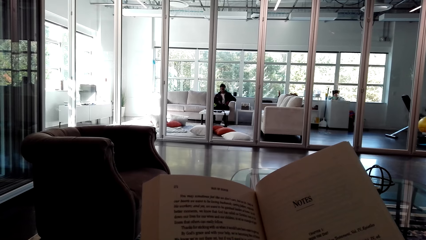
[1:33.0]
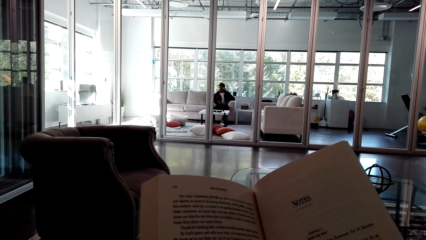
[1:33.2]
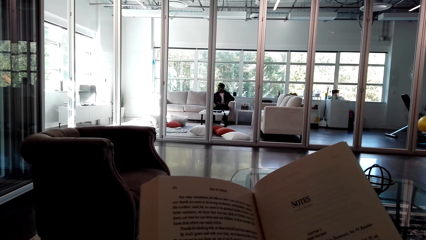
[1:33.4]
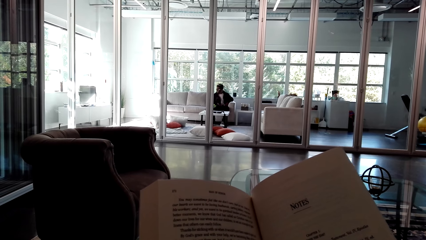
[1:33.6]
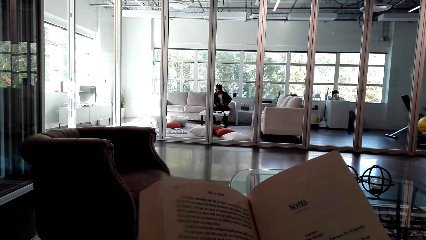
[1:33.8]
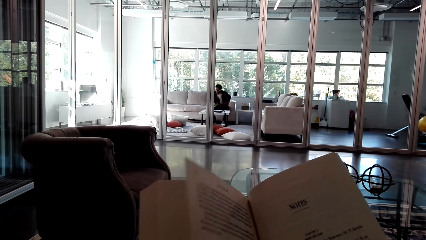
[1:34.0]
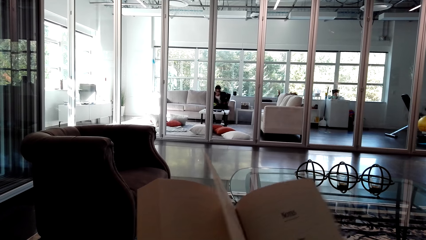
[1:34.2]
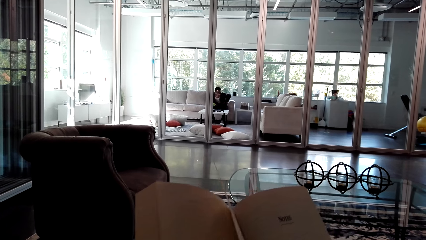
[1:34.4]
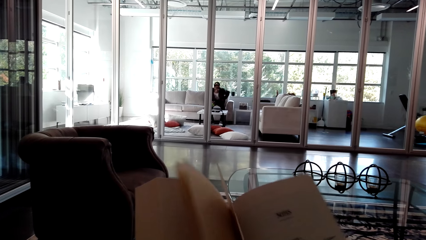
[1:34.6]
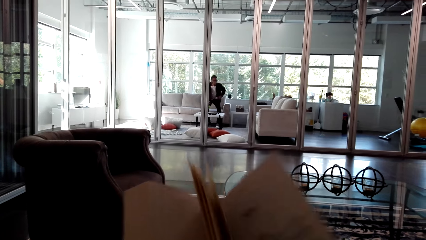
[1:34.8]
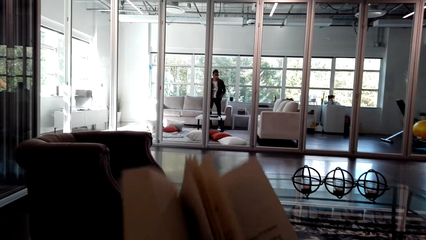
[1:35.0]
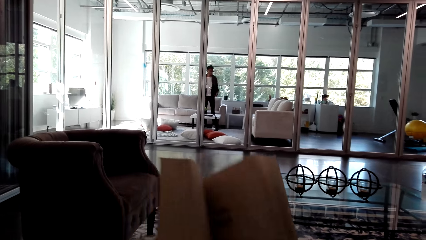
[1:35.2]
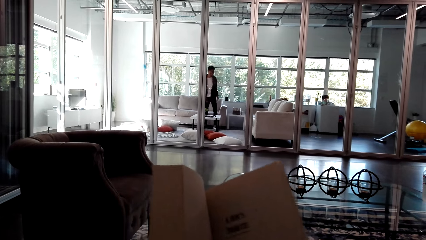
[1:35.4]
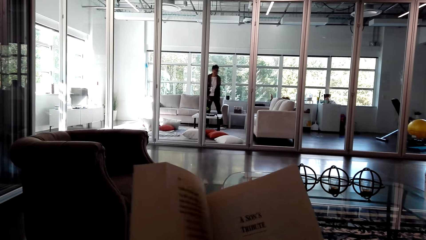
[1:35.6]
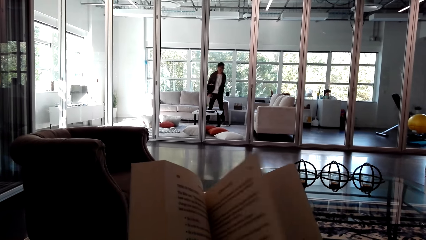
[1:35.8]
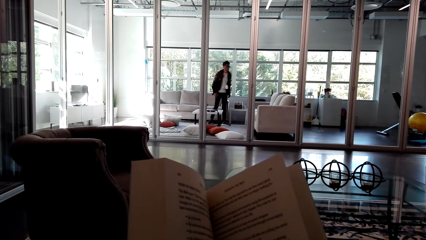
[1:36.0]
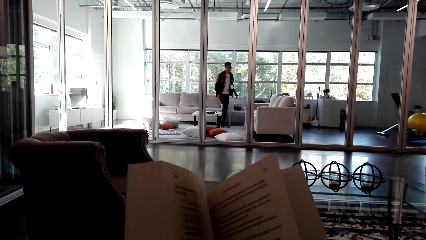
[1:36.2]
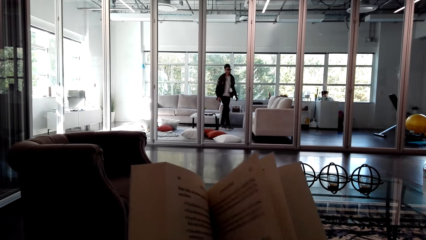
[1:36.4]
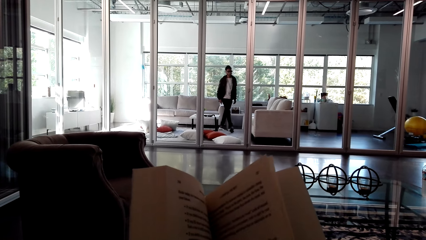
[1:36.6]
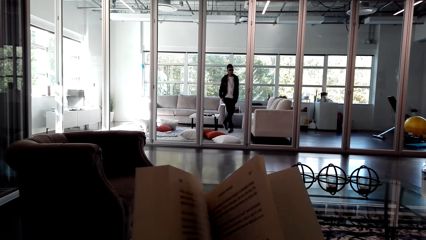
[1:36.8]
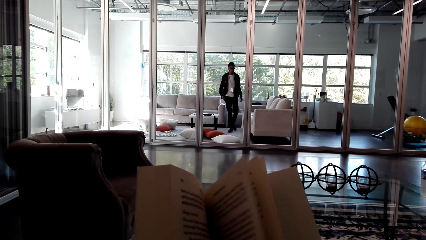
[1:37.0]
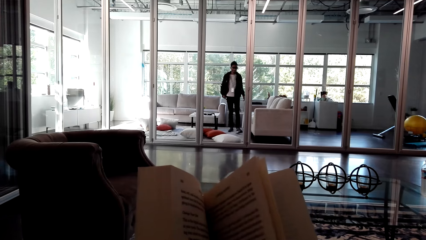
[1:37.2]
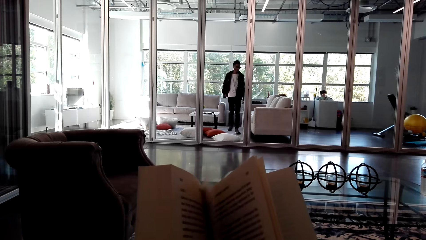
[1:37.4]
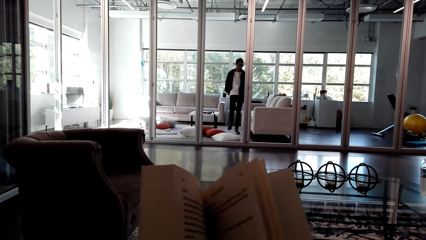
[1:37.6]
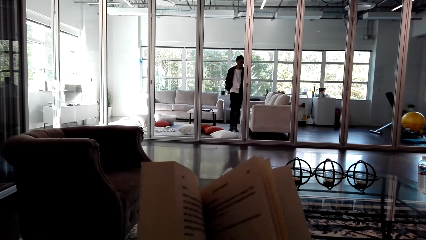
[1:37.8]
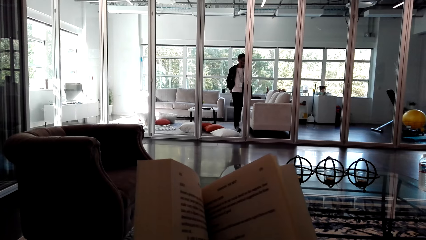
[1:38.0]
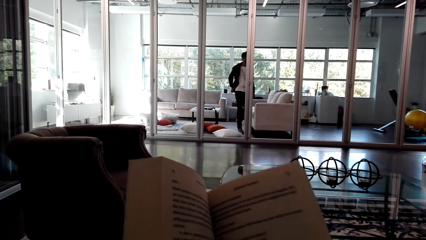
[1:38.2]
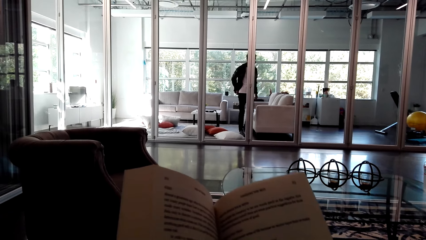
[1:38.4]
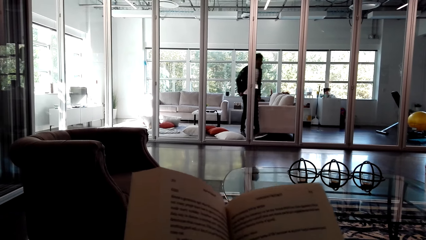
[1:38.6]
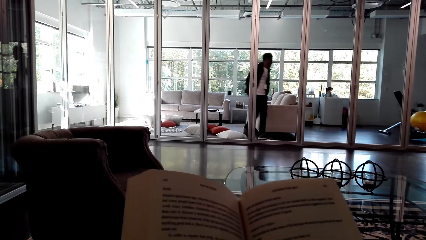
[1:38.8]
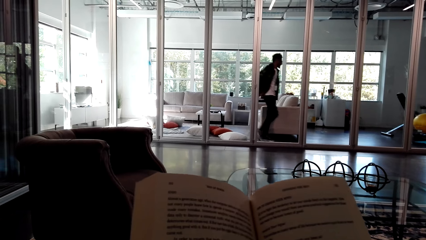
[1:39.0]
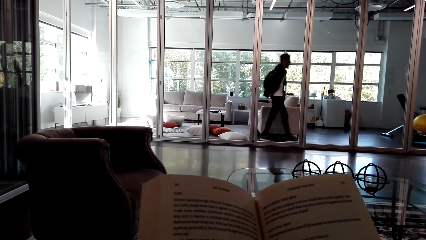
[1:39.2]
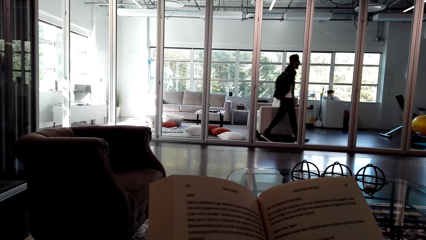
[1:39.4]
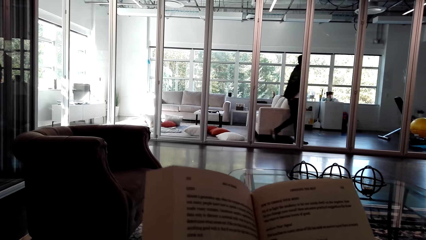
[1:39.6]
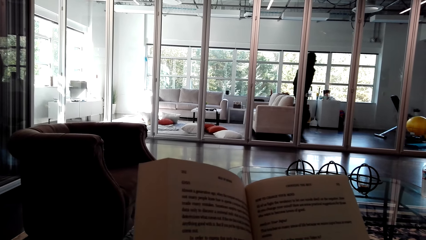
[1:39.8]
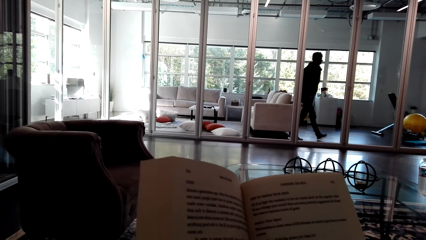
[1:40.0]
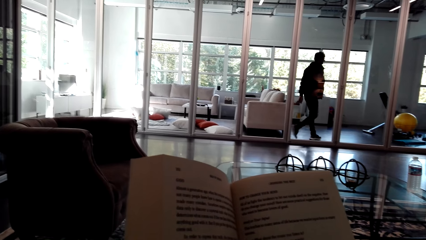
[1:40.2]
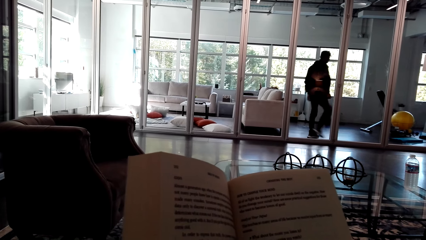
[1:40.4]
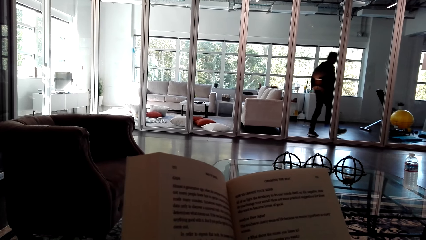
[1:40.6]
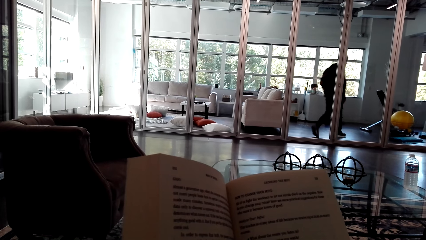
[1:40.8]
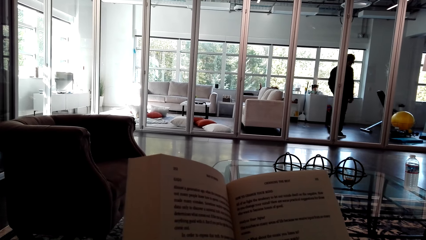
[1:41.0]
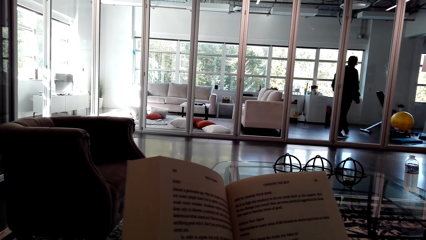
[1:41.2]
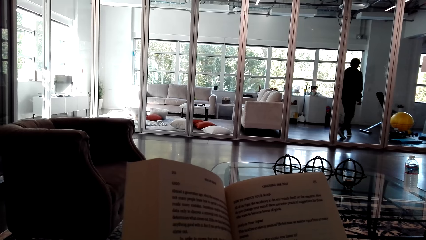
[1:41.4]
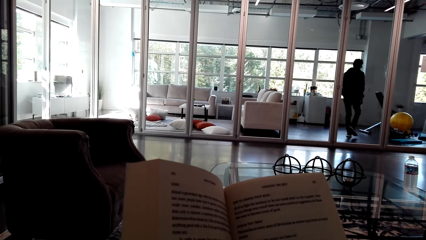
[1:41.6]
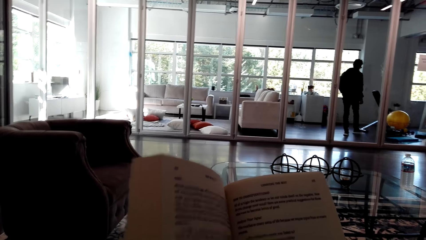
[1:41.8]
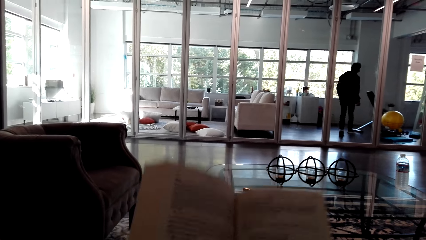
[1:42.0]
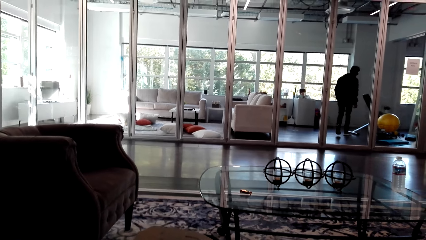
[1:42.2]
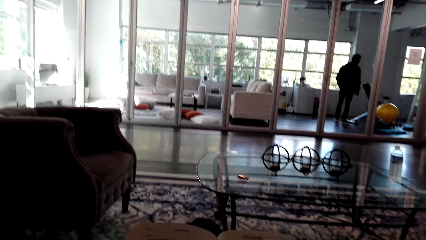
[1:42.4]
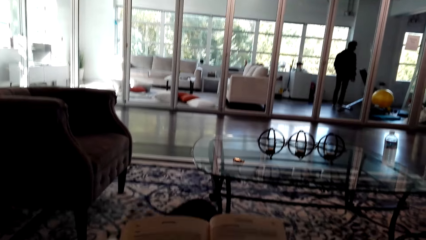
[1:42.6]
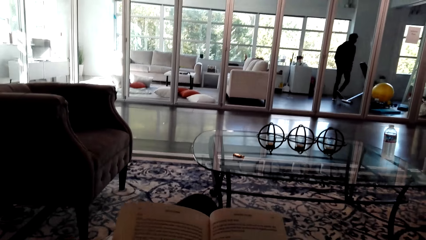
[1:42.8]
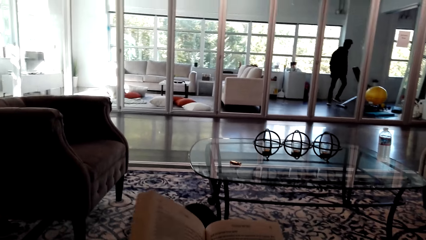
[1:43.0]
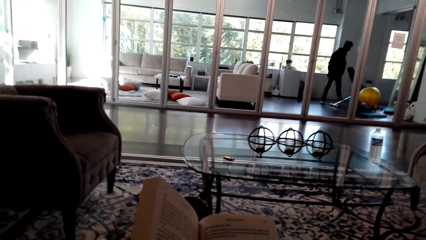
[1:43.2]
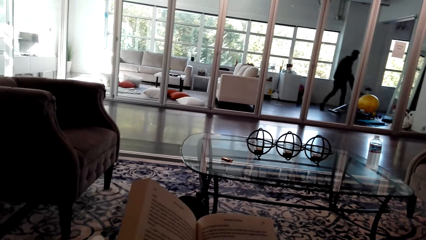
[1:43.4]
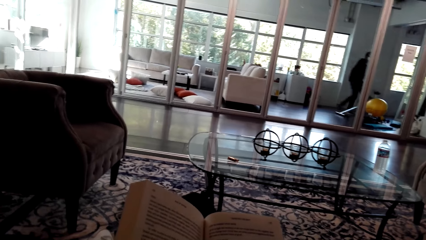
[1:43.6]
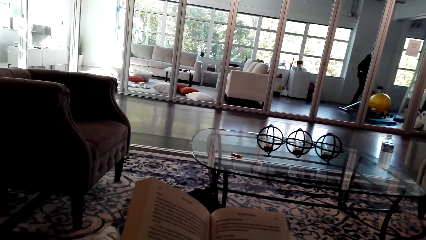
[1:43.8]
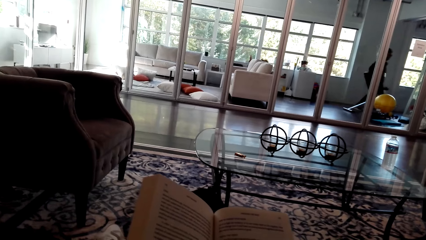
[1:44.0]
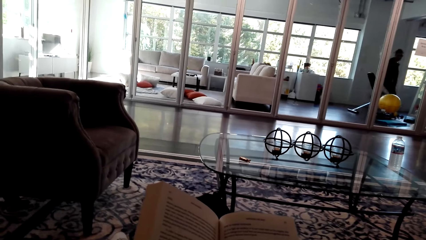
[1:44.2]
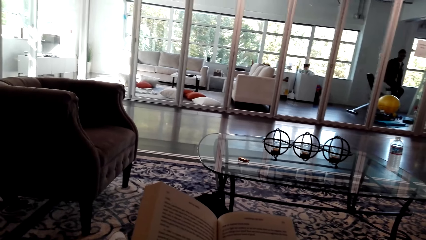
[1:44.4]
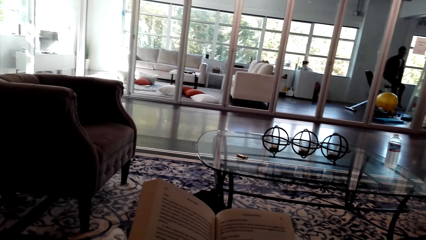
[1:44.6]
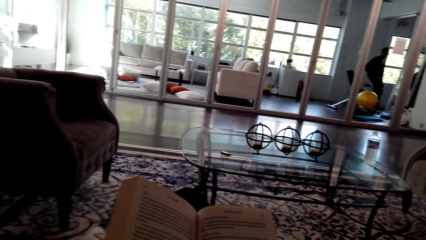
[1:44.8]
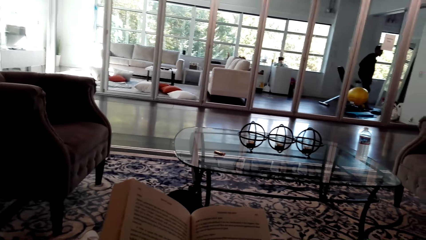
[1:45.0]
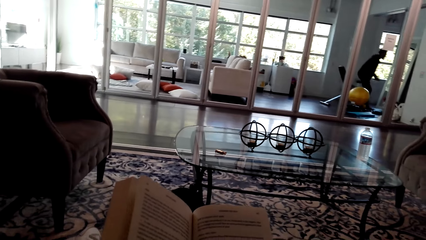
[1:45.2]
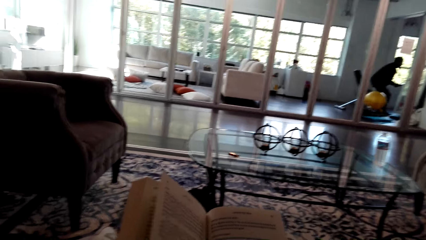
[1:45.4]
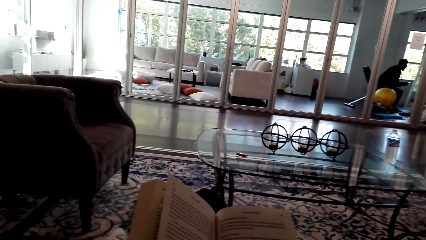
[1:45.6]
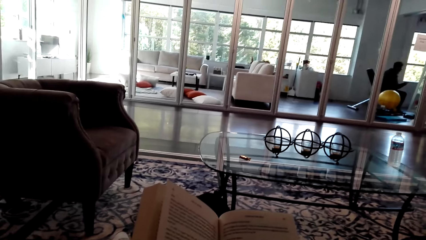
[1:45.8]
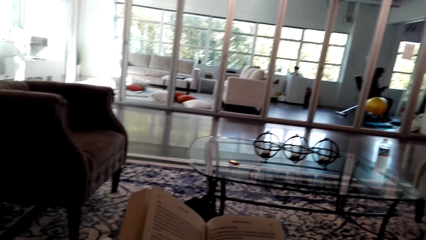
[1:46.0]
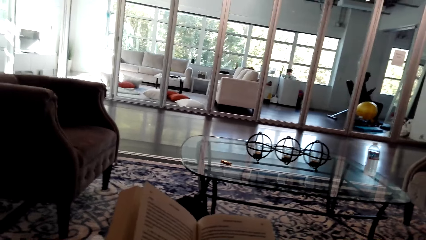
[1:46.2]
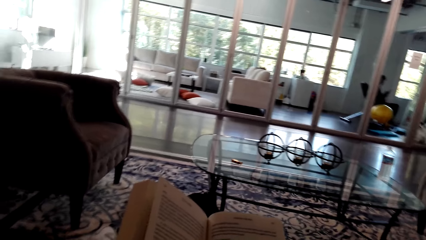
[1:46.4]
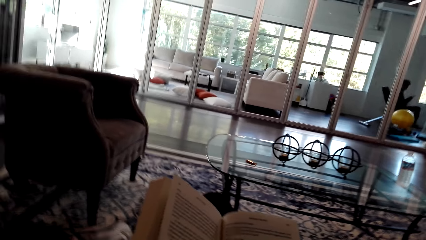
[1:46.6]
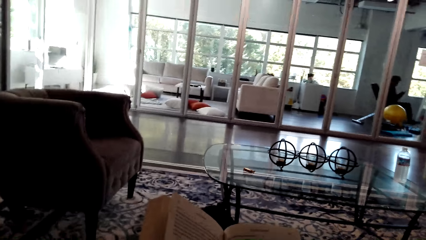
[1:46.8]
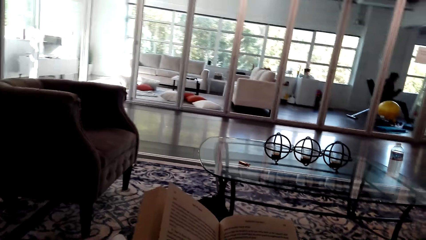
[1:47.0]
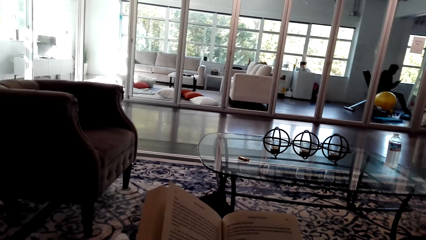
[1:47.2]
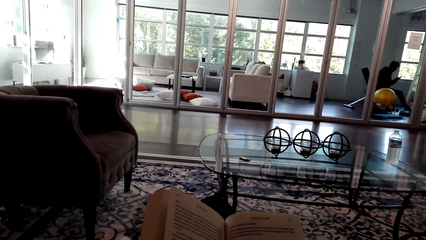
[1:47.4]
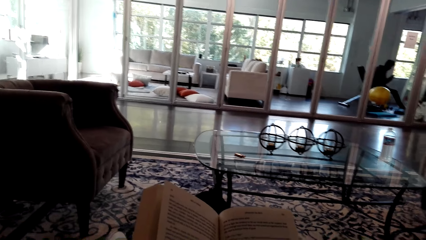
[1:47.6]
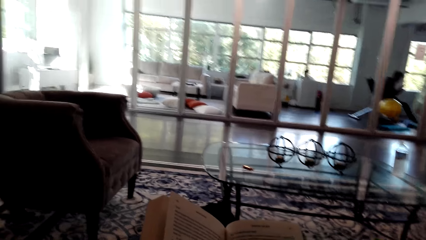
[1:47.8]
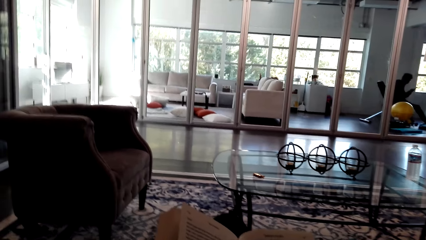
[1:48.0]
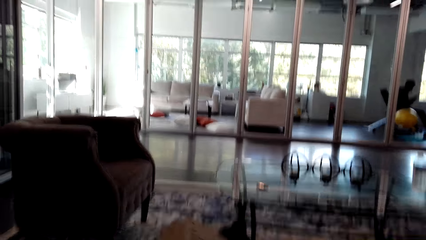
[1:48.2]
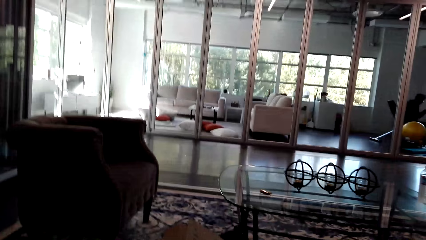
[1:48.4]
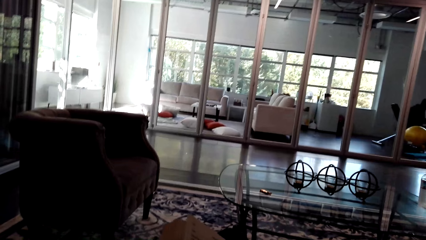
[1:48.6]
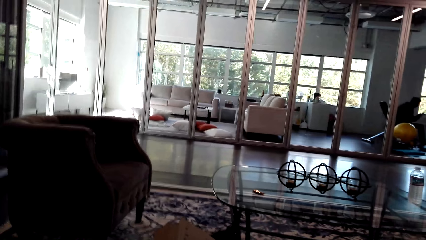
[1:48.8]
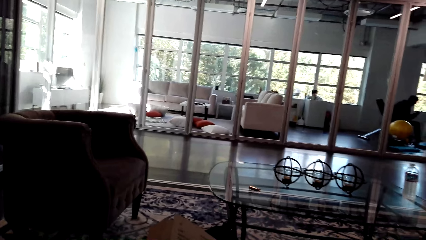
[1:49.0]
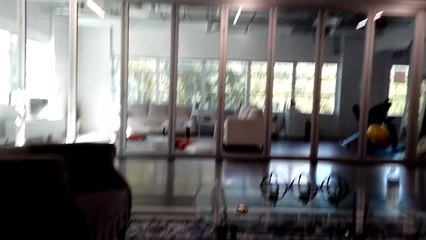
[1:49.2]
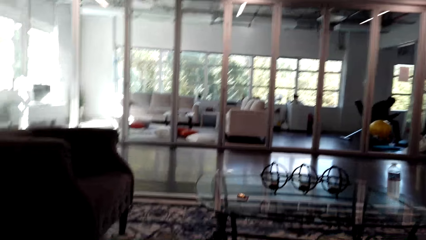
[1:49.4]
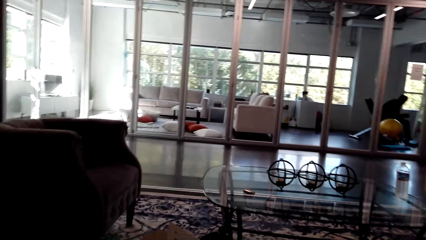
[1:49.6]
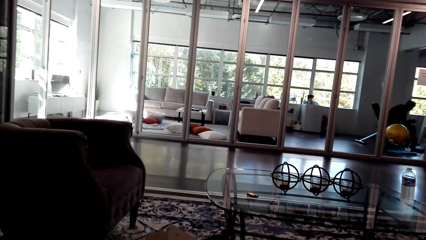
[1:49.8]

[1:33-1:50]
The camera wearer peruses a book. A man walks around. The camera wearer reads the book. They adjust the camera. The man sits on a bench.
